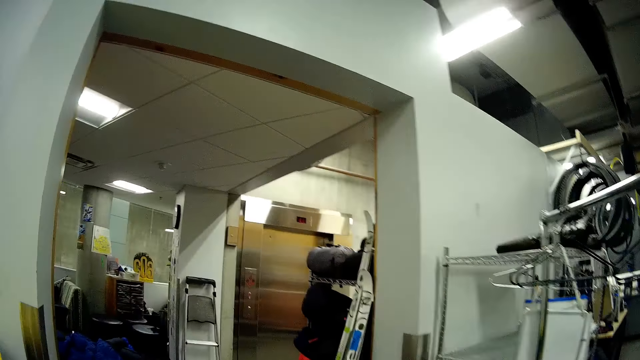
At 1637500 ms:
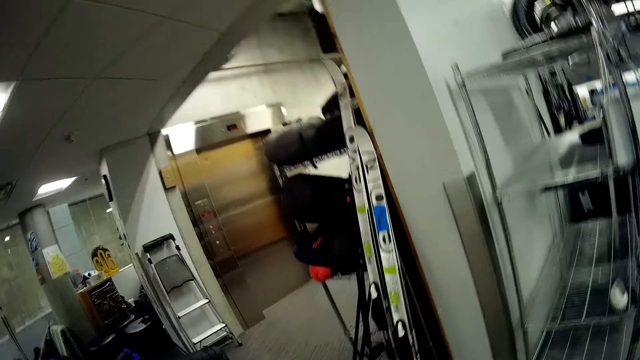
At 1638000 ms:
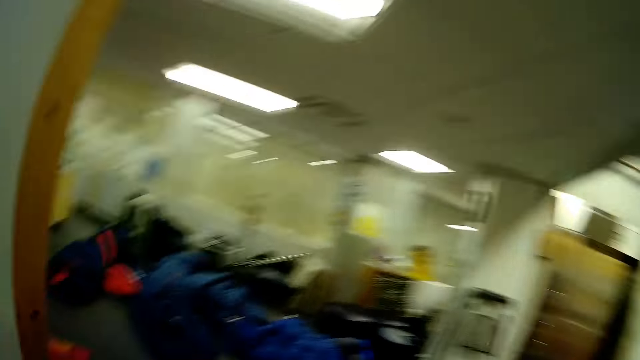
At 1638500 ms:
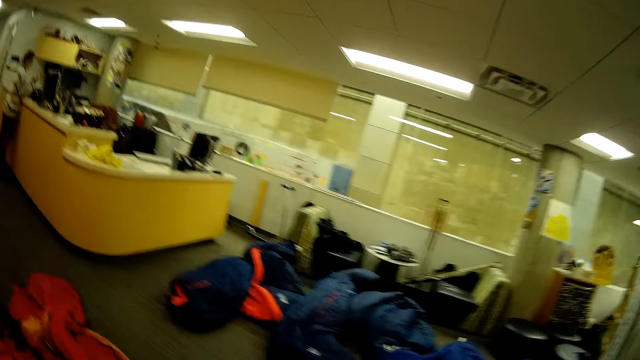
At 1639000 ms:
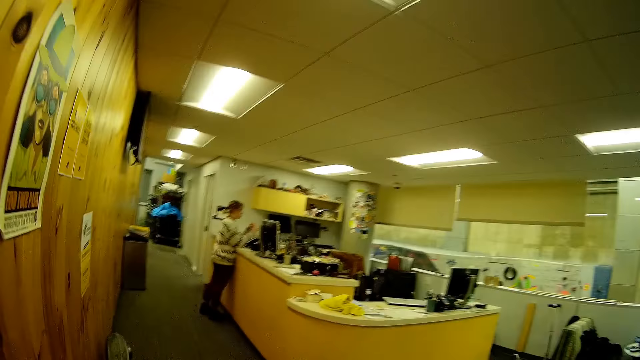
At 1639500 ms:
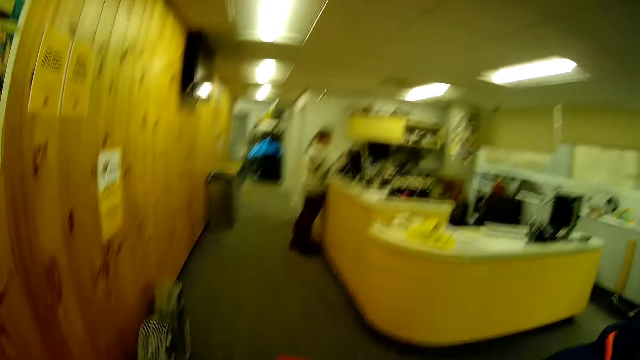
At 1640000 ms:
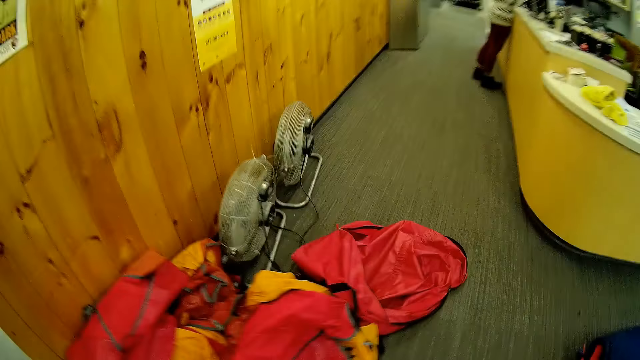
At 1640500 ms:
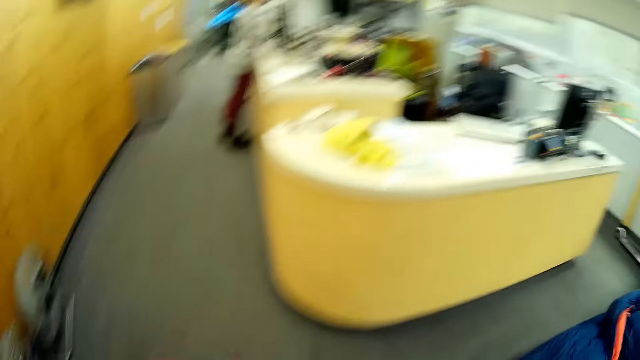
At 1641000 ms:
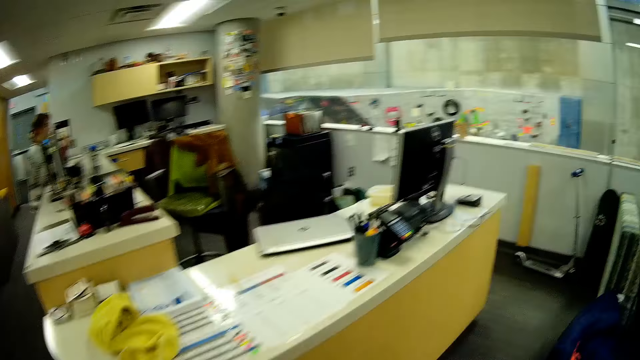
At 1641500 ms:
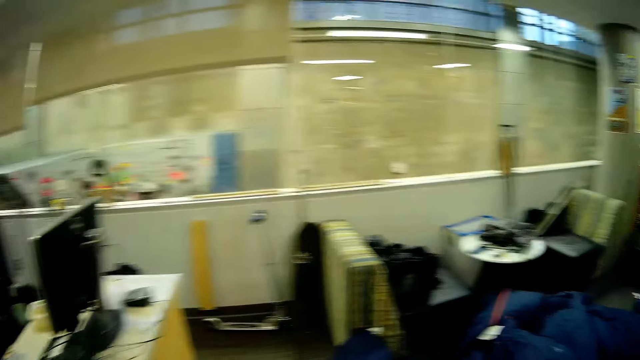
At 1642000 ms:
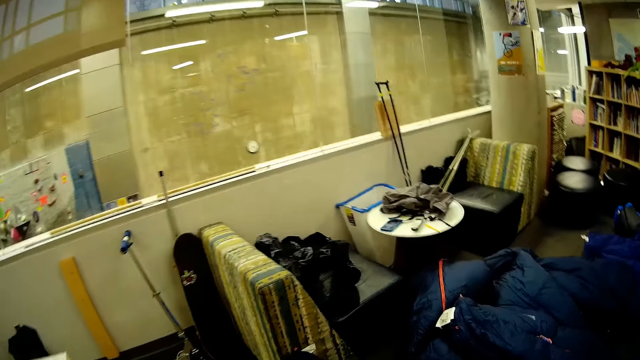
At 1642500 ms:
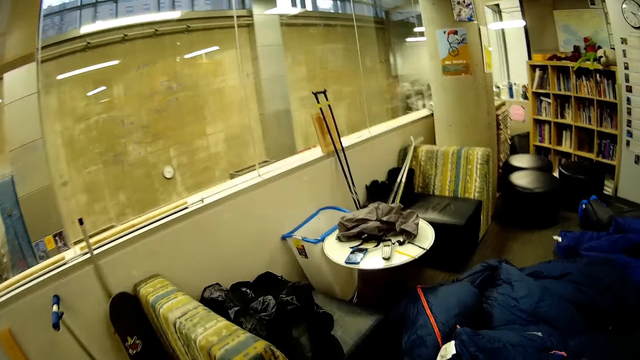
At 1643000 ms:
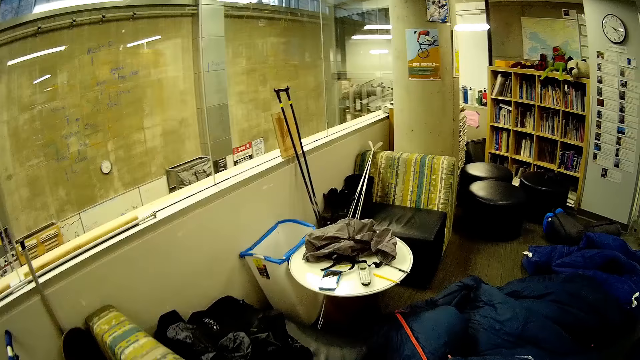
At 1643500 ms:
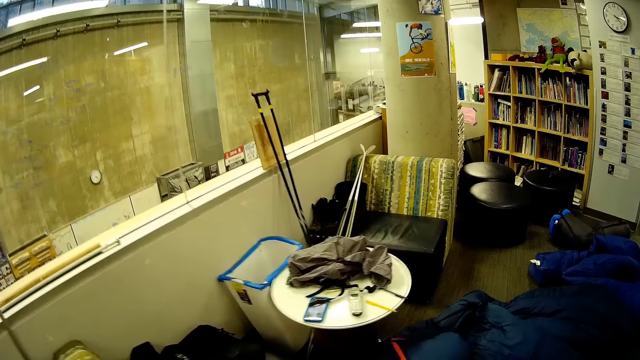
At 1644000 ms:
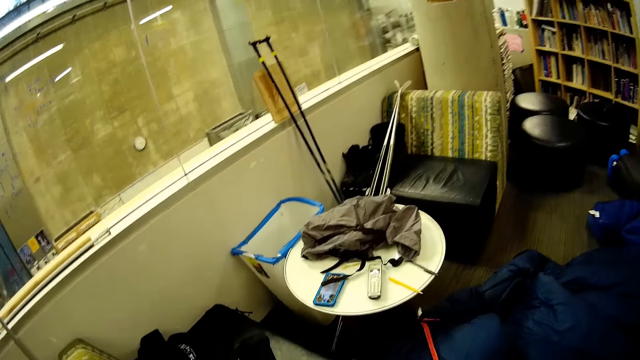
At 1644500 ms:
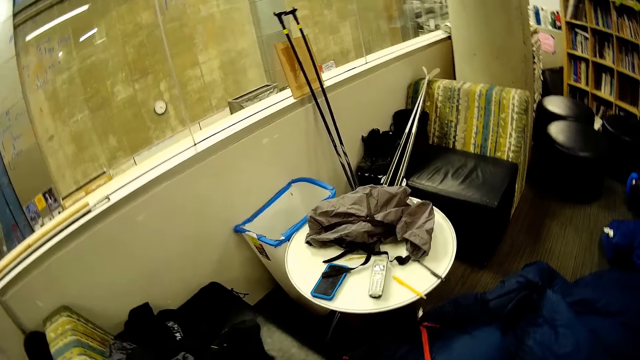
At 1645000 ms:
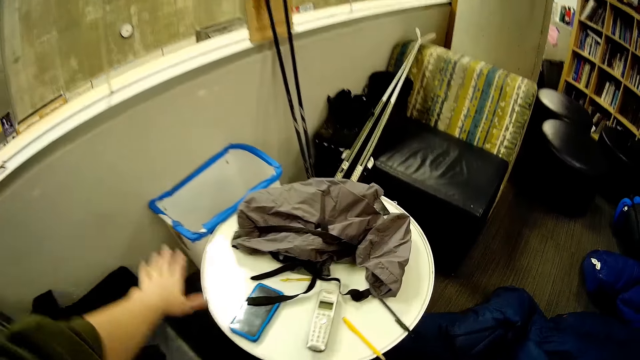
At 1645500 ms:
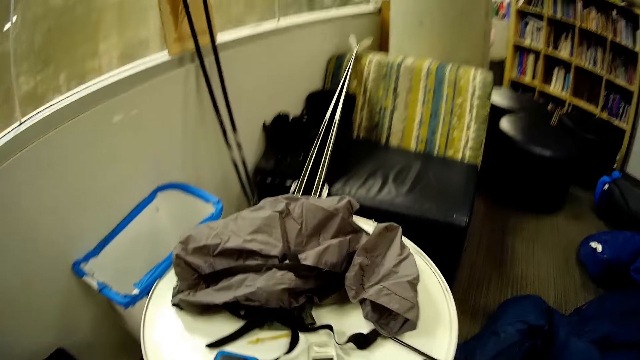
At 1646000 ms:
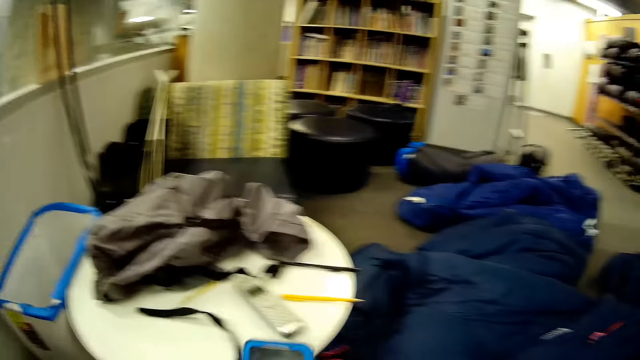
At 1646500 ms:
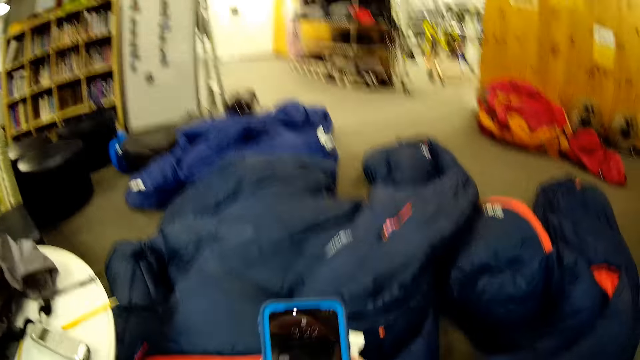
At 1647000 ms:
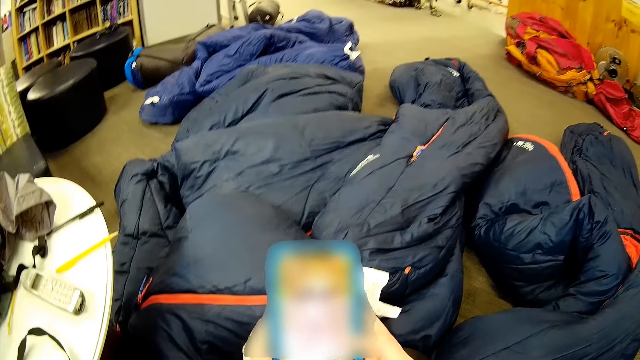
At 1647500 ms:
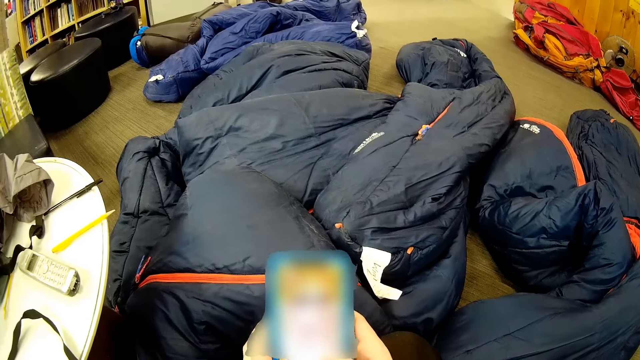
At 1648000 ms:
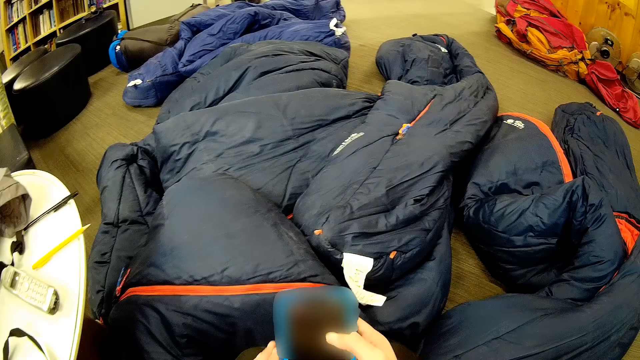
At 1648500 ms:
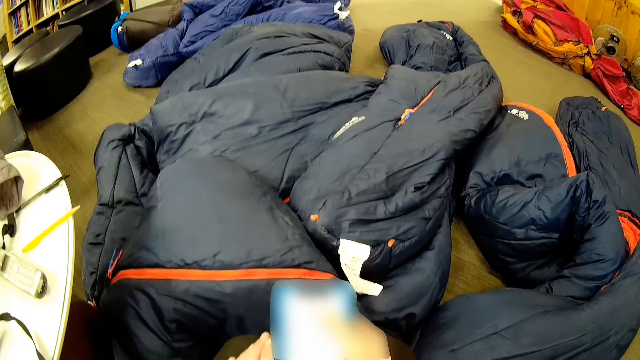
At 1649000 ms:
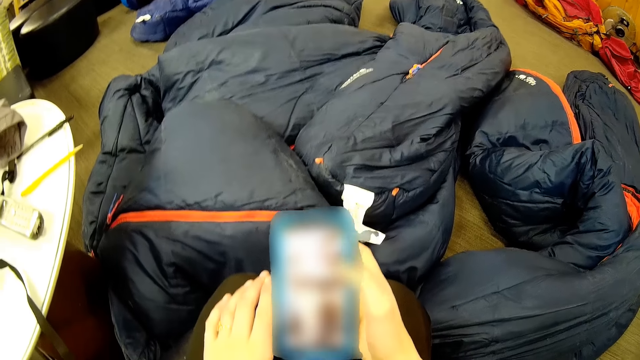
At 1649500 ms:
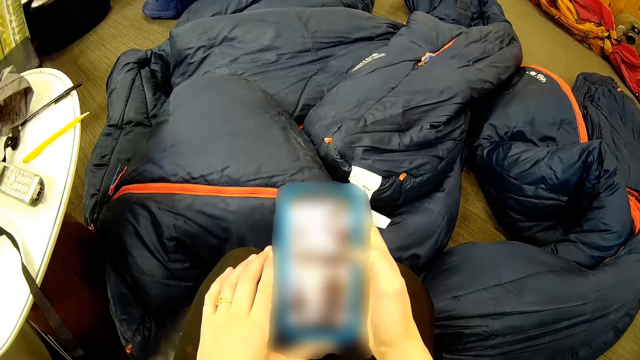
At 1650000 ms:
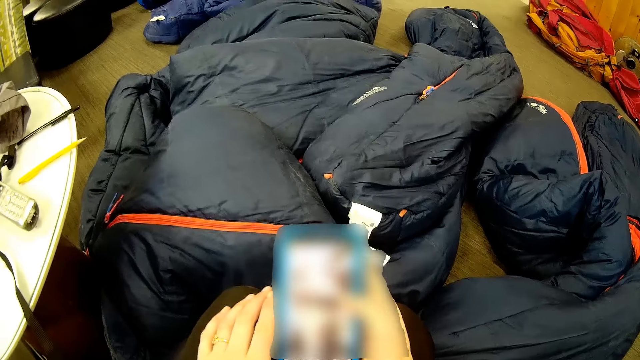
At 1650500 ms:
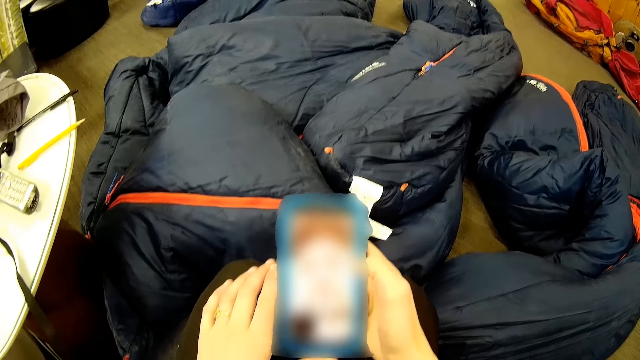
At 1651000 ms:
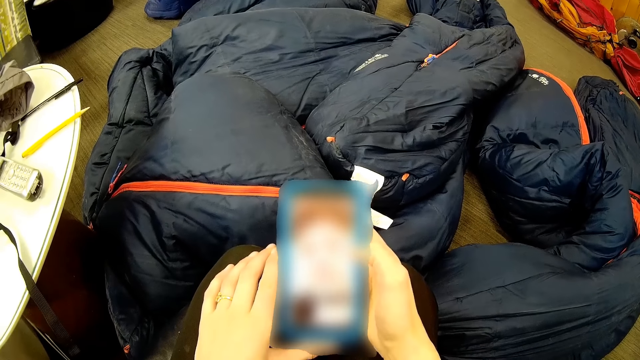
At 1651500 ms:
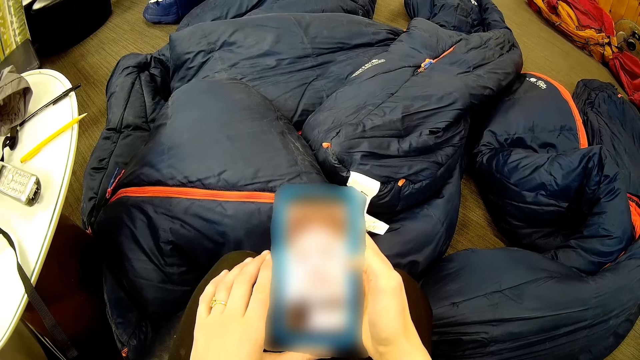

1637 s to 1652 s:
The camera wearer walks in the room and looks around. They pick up the phone and scroll the phone.

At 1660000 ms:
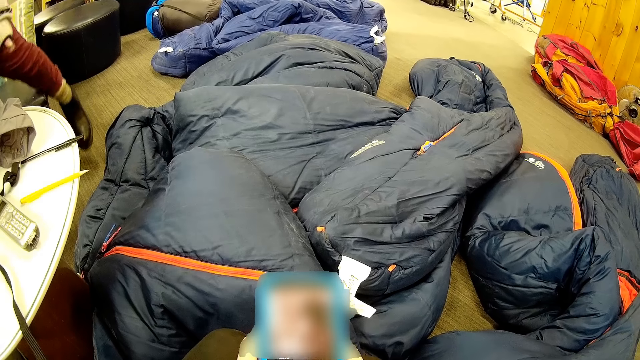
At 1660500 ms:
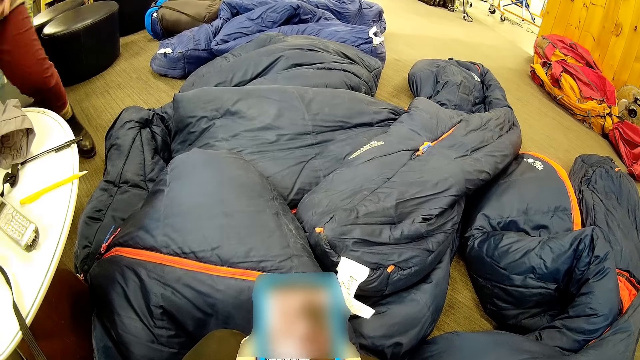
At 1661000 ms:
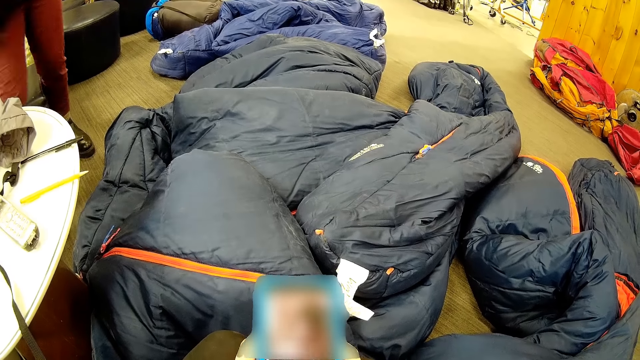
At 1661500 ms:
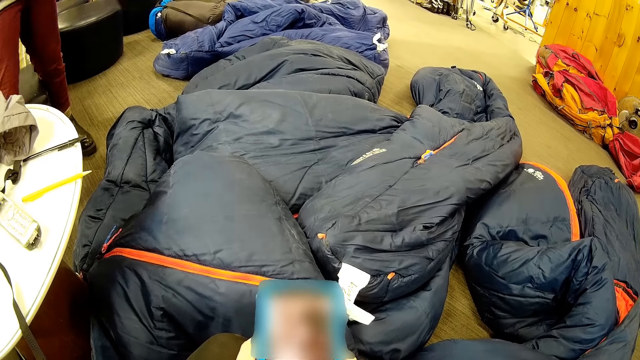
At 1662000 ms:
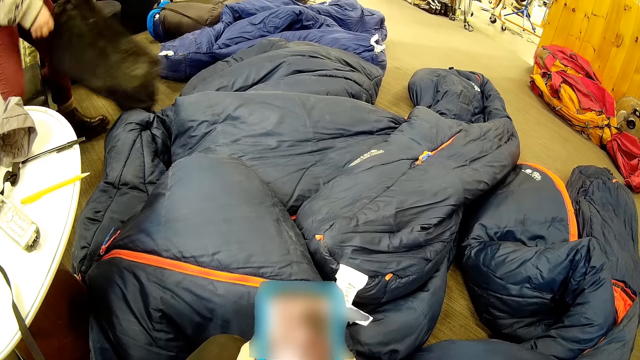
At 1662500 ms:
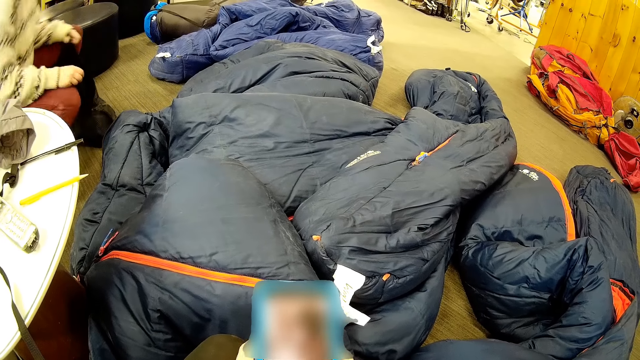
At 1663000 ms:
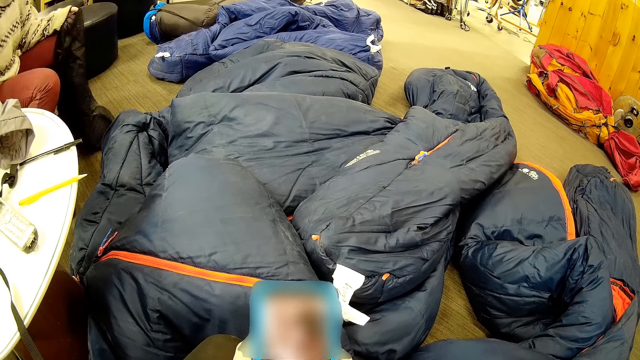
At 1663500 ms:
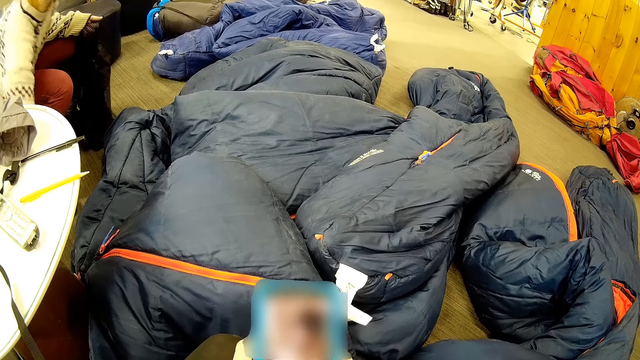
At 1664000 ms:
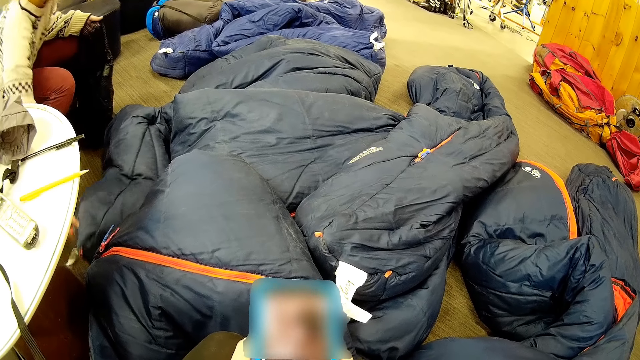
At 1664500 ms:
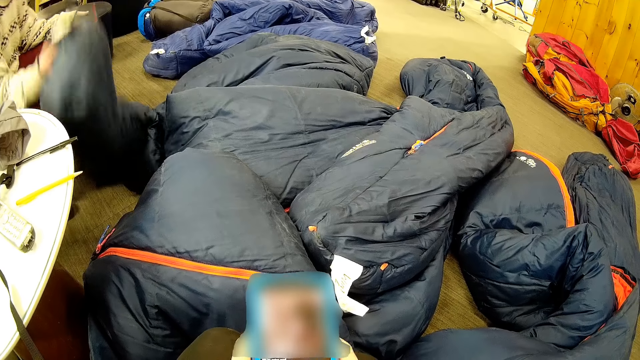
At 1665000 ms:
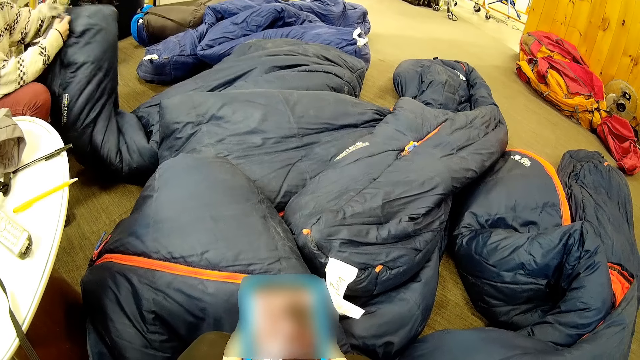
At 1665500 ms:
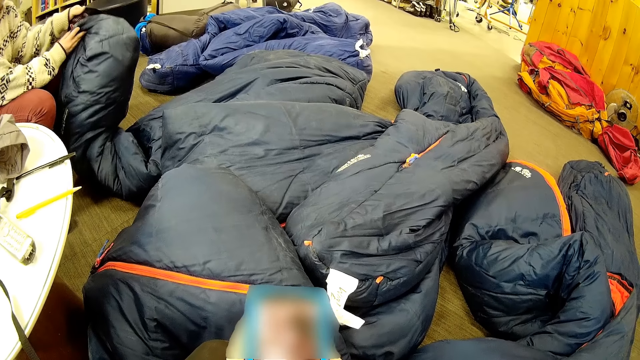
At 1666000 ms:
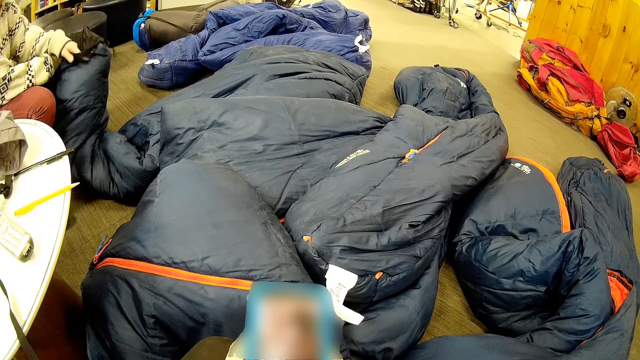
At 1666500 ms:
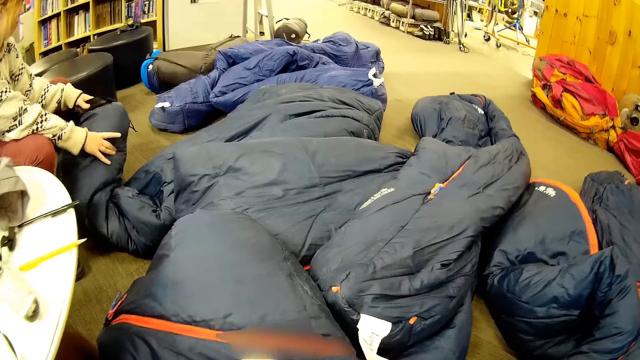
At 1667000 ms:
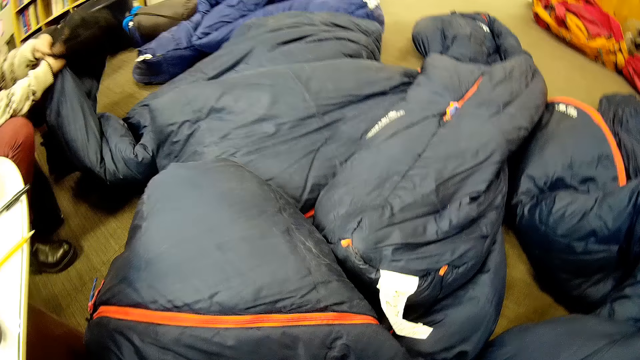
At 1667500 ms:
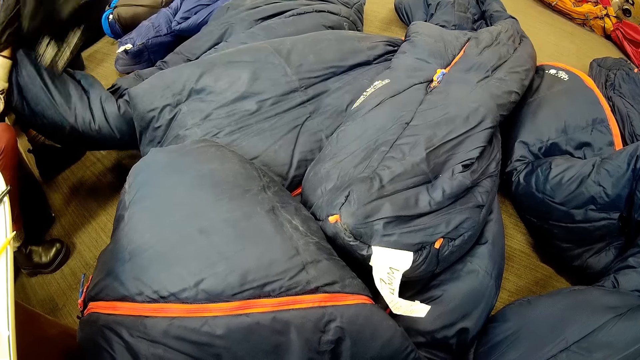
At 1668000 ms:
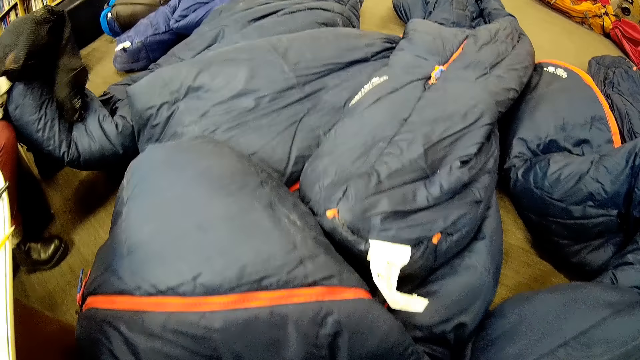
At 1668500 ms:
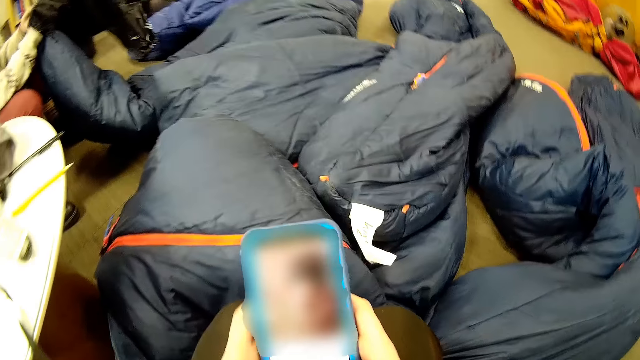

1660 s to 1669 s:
A woman picks up the bag. The woman sits down, picks up the jacket and presses the jacket in the bag.
